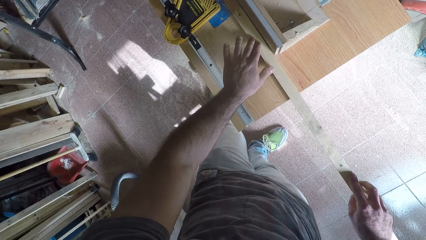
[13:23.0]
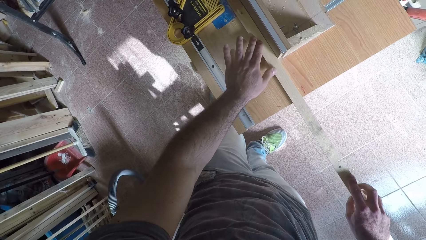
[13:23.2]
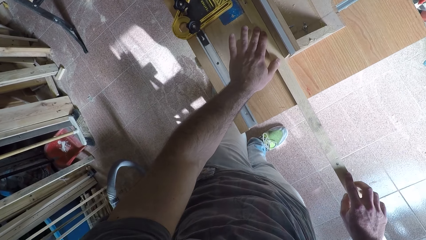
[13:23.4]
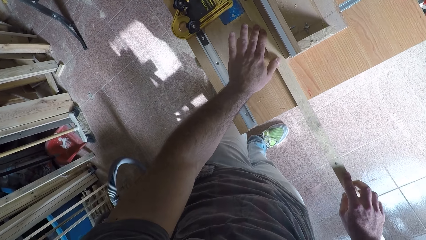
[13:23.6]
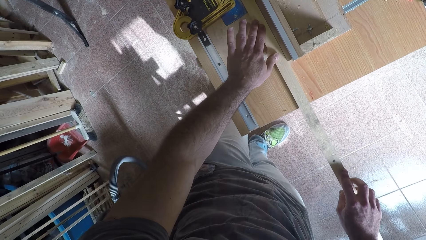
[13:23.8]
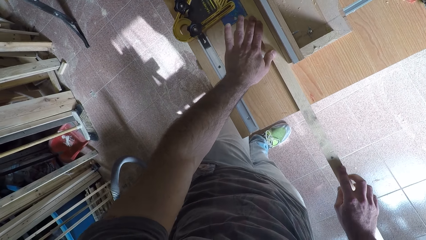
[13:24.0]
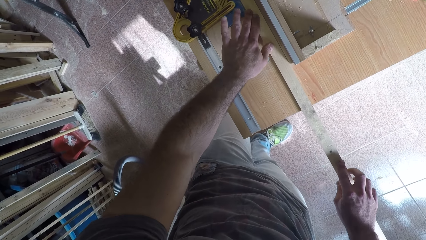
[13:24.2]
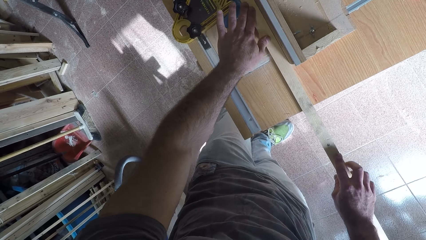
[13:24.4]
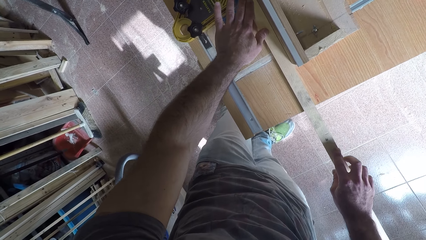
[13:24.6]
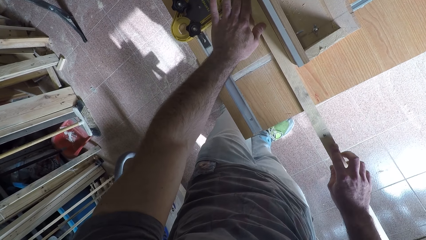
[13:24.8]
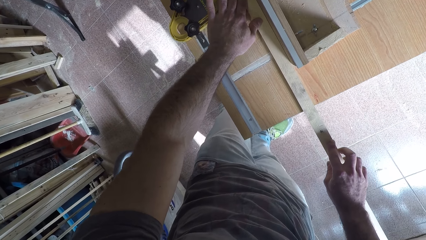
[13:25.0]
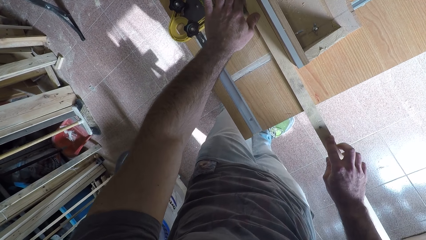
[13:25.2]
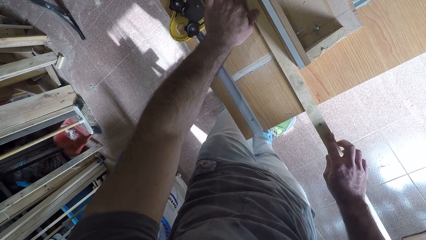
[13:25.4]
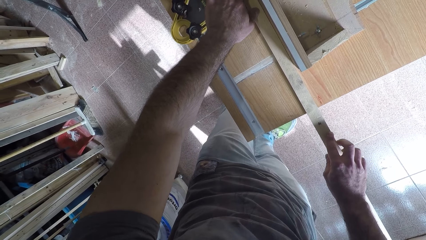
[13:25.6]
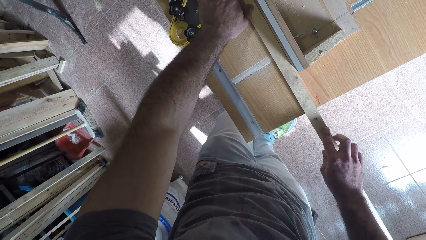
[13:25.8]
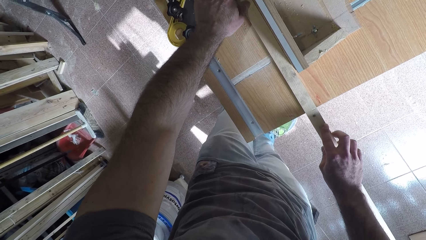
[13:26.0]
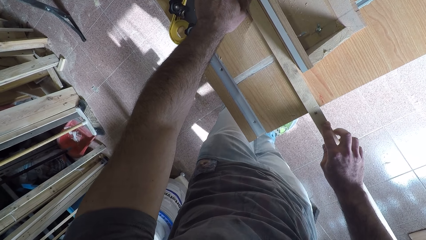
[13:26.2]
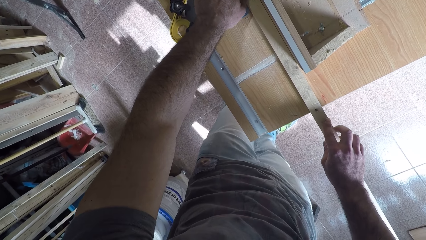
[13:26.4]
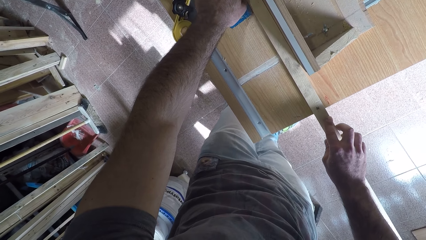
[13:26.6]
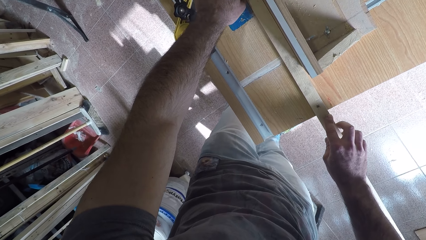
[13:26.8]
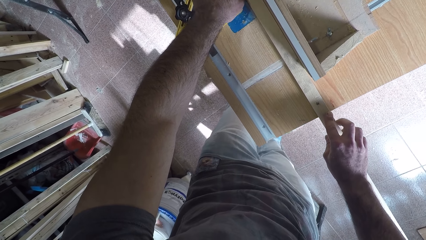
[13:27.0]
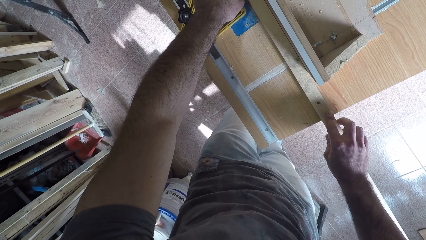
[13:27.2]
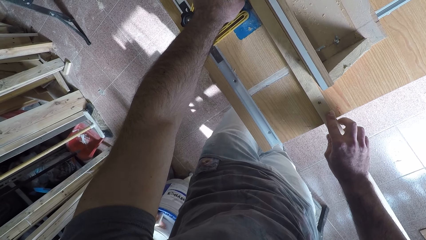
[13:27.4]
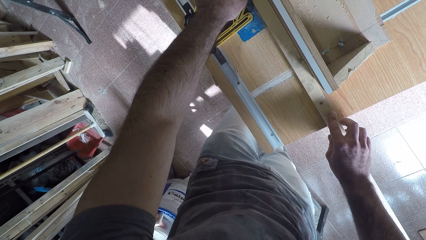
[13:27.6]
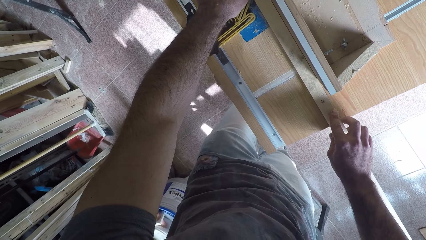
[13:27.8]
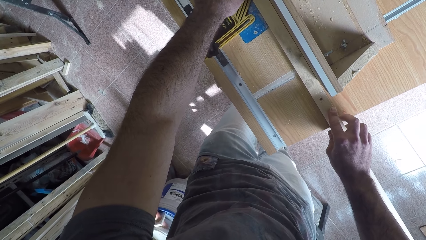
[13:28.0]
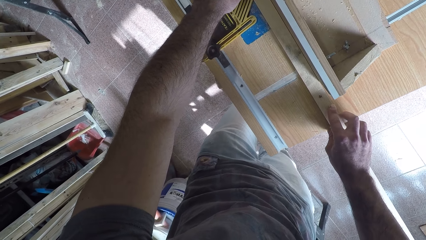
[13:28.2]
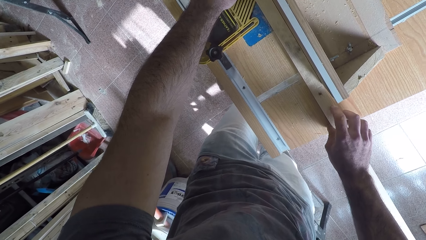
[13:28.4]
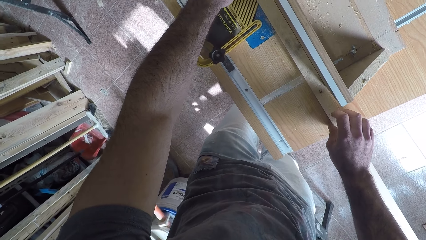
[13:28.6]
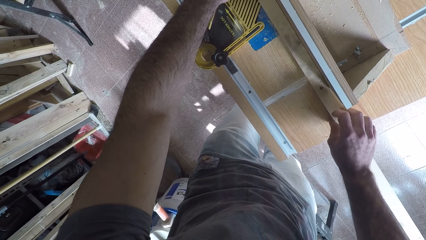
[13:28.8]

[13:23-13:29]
The camera wearer places the wood on the wood planer machine. They shave off the excess part of the wood with the wood planer. They smoothen the wood.

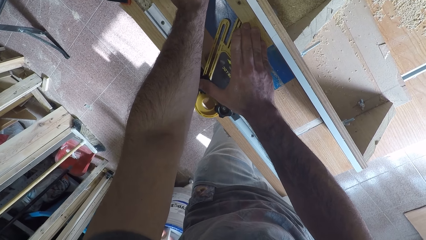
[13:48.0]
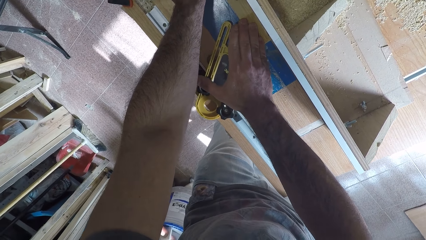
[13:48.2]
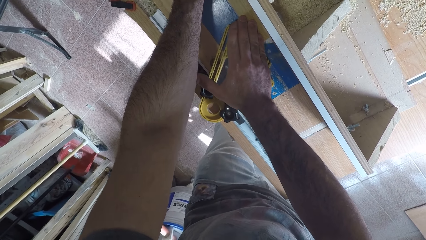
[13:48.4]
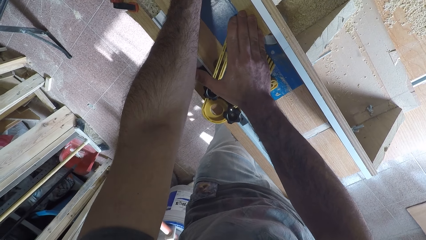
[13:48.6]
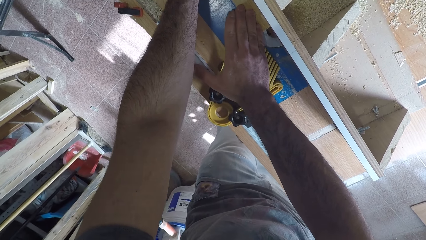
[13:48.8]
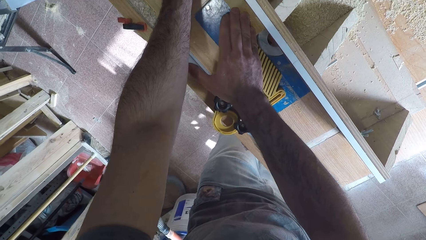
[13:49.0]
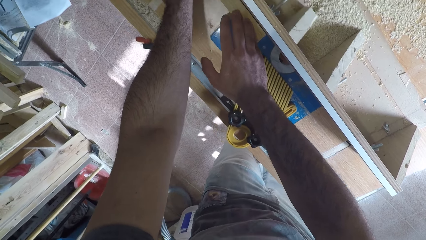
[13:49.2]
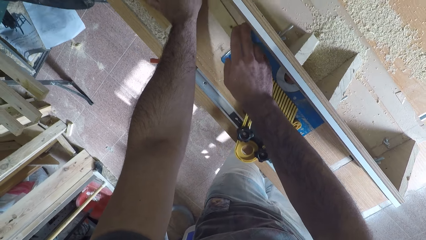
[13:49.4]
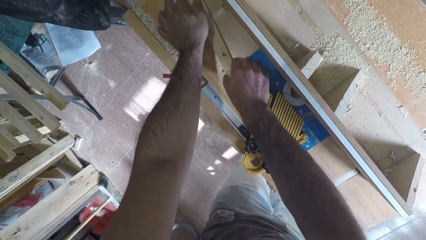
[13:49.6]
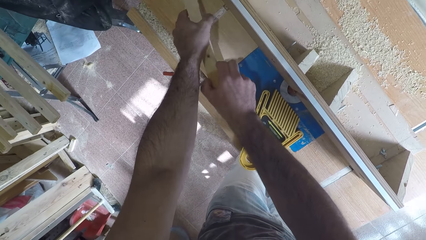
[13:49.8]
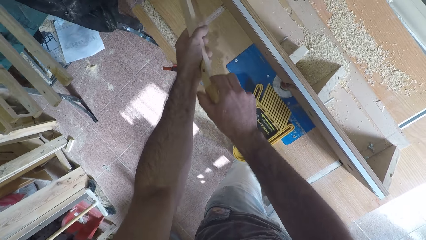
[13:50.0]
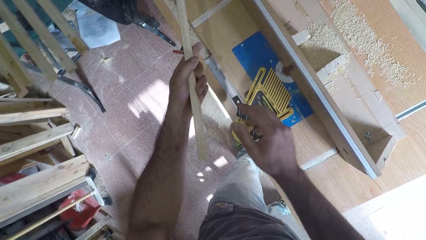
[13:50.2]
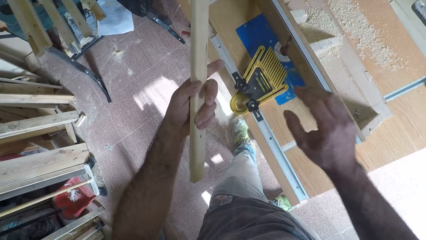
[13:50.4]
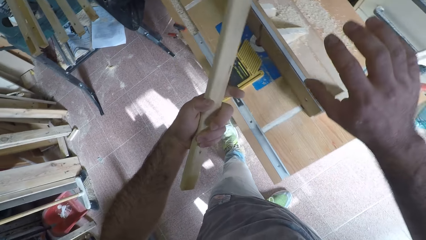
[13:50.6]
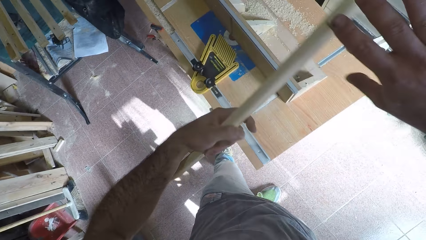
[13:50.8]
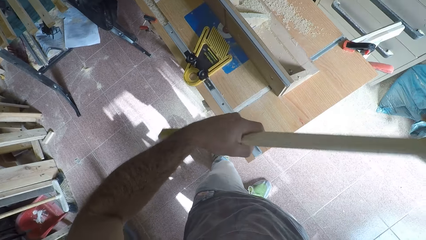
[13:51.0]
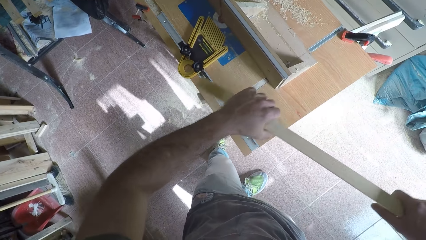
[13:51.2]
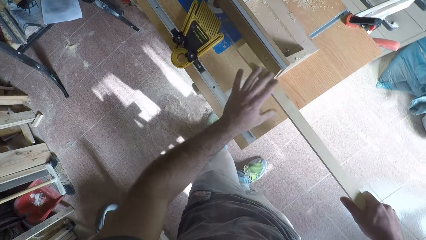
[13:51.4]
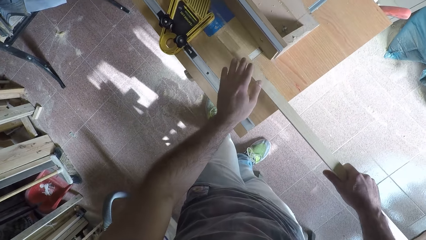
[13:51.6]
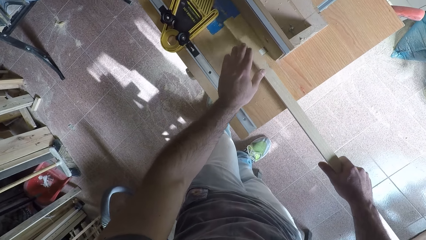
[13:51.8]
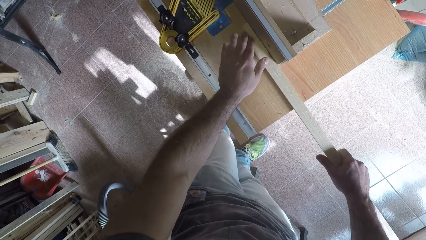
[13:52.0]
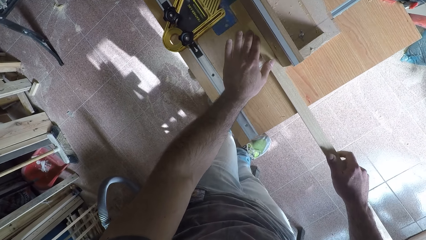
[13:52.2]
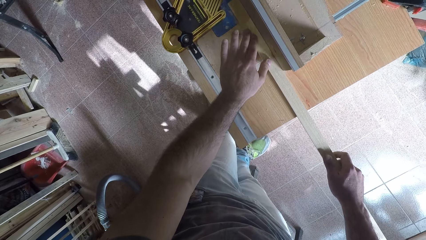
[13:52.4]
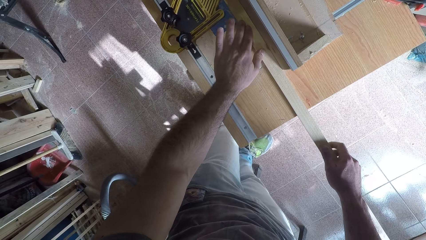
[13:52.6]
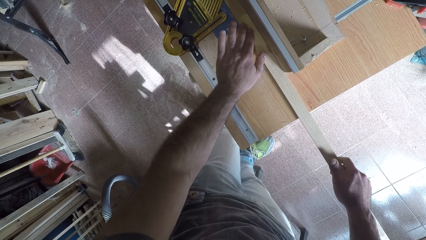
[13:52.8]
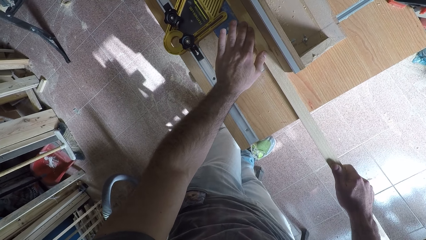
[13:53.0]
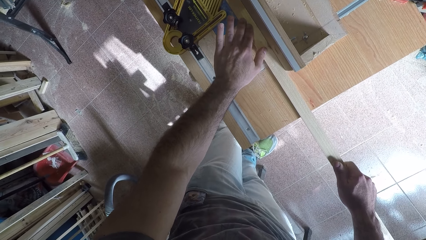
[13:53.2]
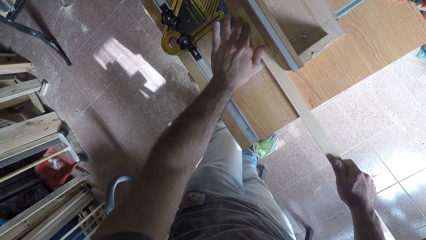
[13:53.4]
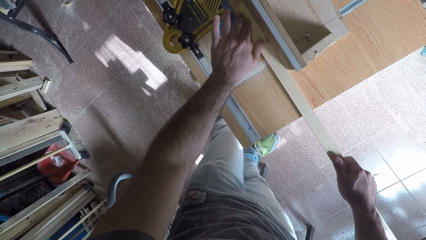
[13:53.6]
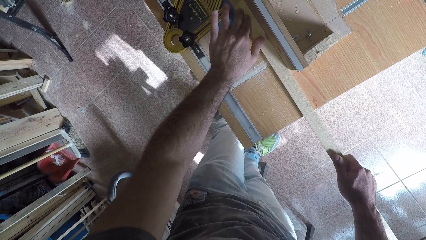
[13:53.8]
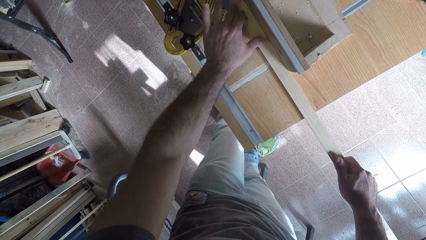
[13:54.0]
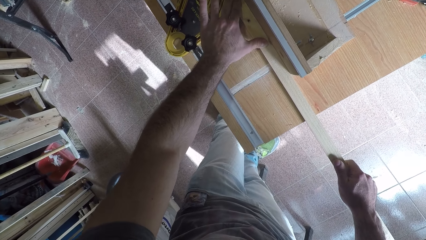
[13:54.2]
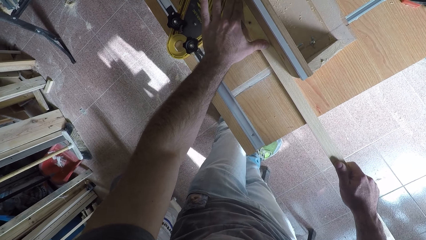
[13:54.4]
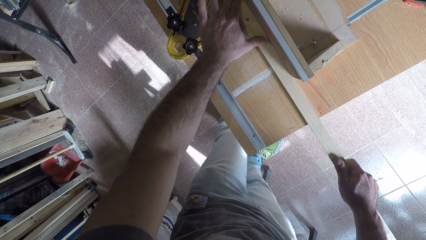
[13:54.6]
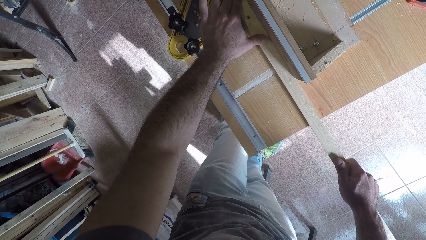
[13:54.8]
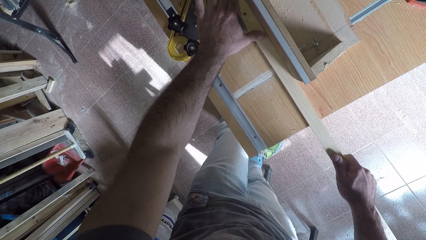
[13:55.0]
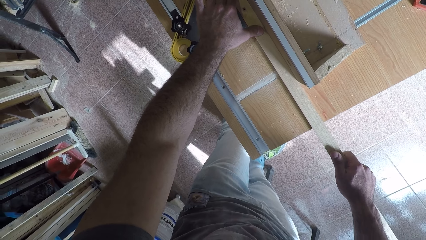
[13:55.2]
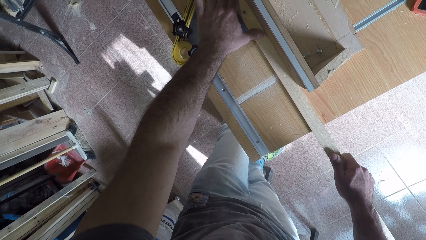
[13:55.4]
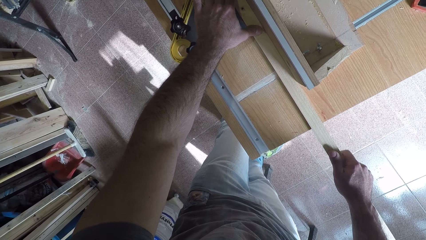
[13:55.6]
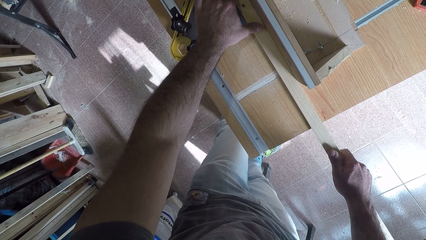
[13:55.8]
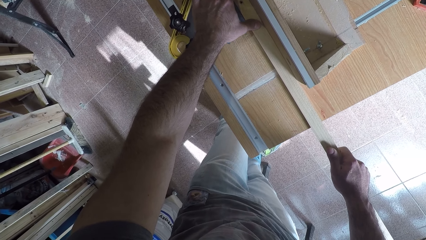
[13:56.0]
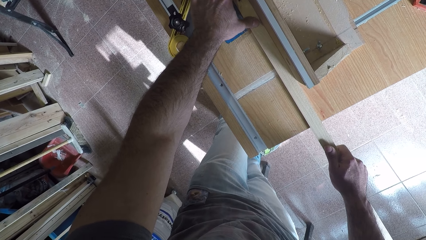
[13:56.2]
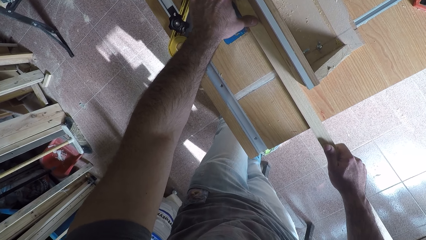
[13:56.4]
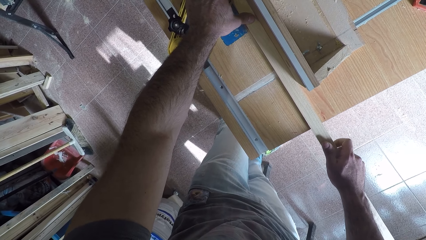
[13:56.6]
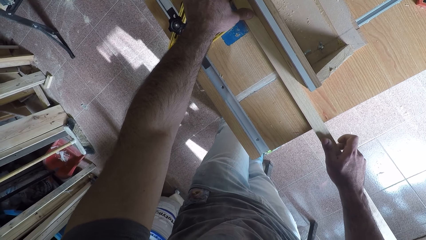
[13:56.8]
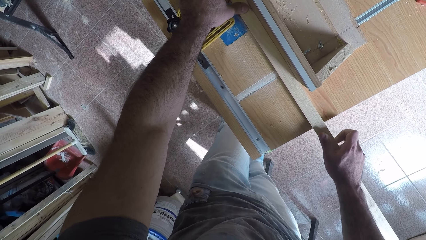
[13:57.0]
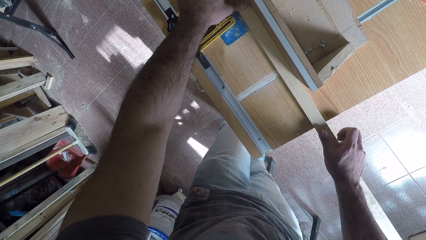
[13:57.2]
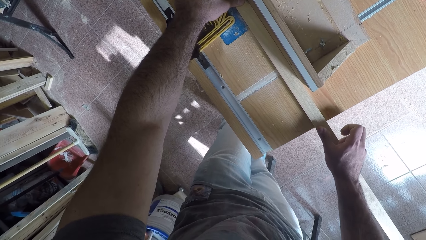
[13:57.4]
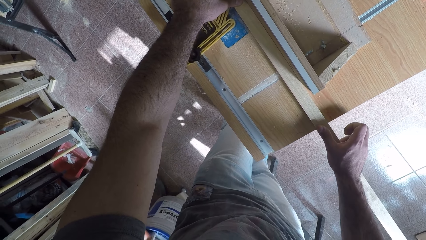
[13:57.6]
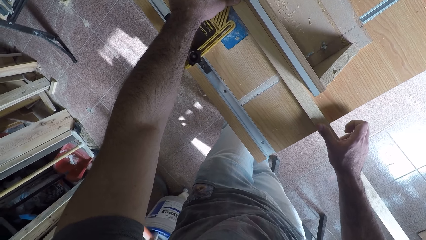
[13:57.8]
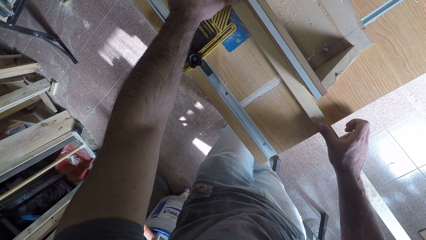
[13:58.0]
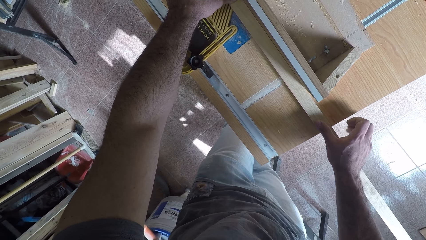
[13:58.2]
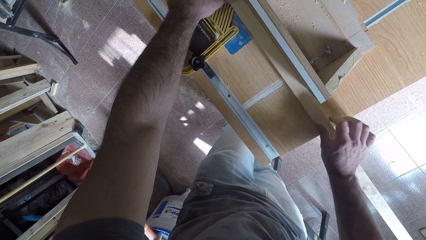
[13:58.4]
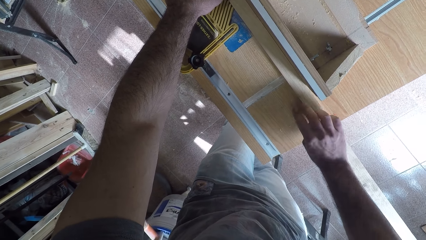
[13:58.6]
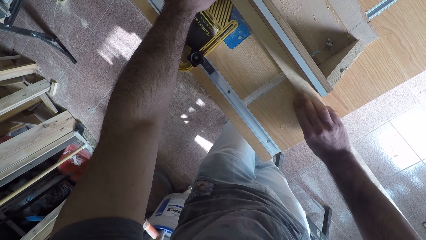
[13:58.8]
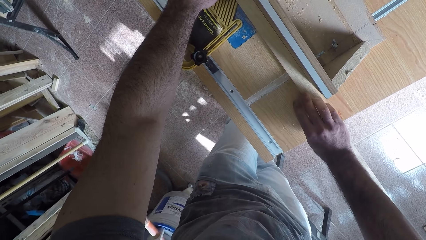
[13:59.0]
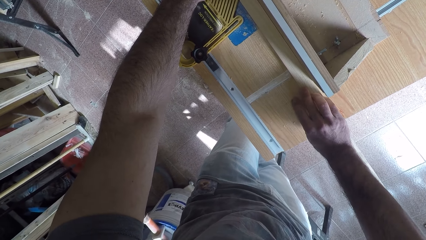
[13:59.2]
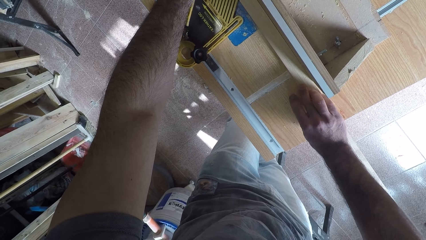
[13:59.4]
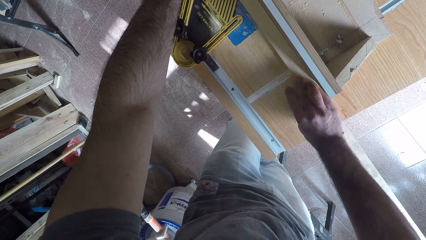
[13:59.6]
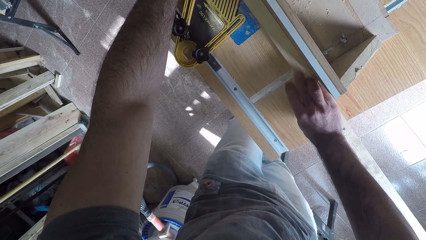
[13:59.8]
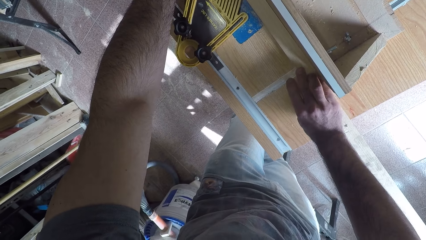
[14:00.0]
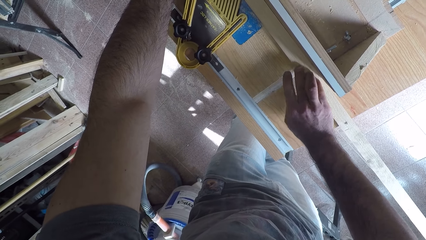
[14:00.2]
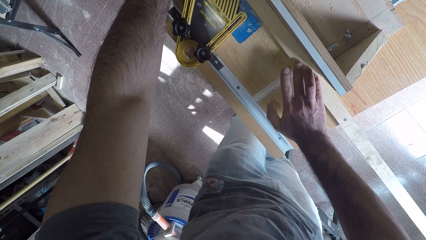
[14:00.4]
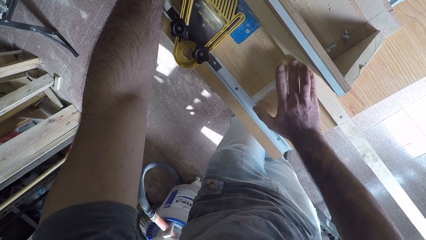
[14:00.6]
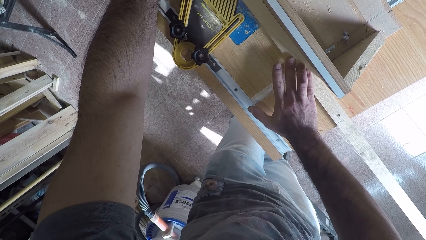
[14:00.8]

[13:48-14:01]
The camera wearer picks up the wood from the circular saw machine or smoothing machine. They hold the wood with both hands. They place back the wood on the circular saw machine. They hold down the wood on the smoothing machine. They smoothen the wood. They work on the wood with the circular saw machine.
